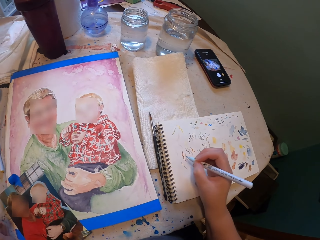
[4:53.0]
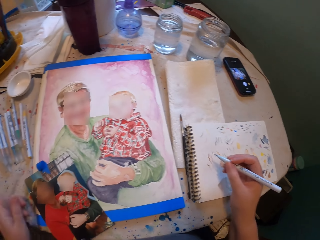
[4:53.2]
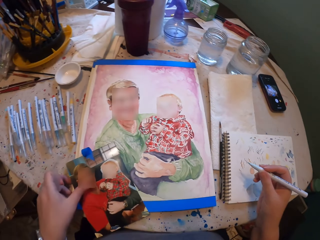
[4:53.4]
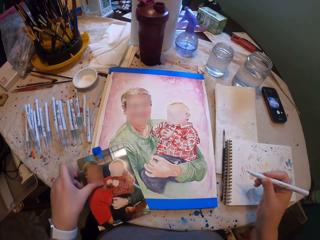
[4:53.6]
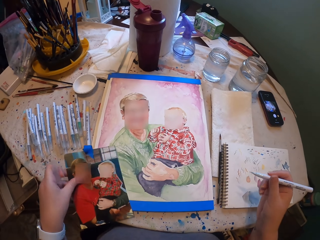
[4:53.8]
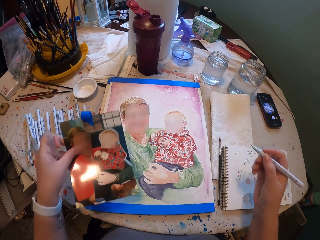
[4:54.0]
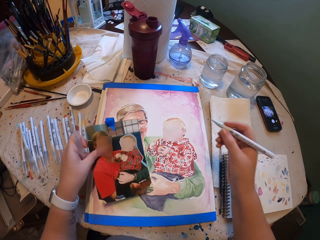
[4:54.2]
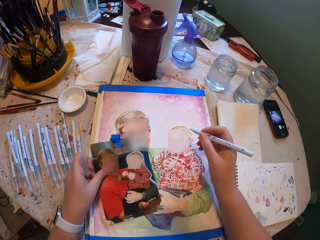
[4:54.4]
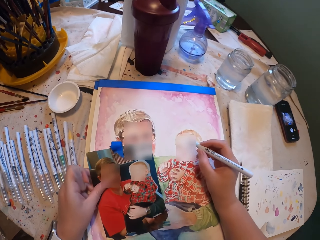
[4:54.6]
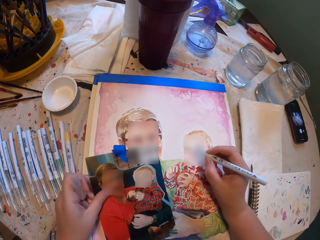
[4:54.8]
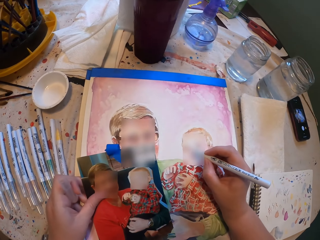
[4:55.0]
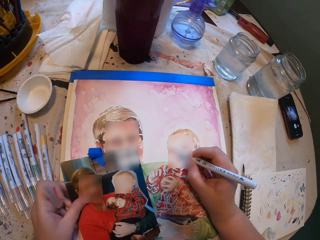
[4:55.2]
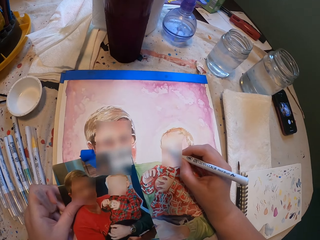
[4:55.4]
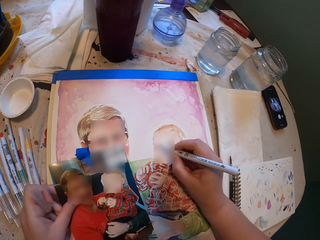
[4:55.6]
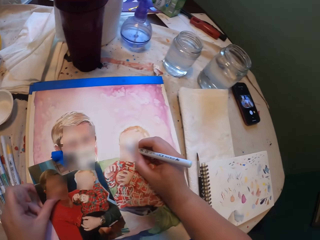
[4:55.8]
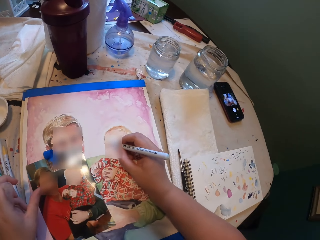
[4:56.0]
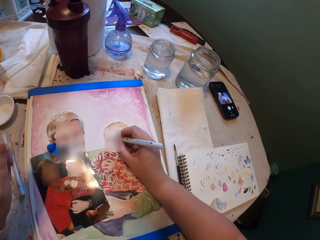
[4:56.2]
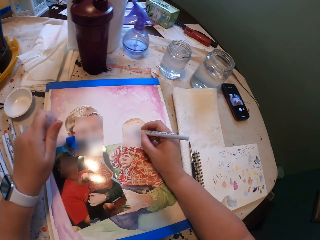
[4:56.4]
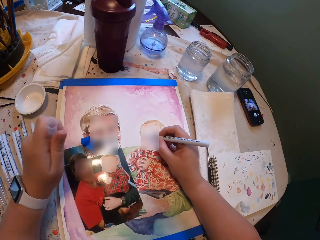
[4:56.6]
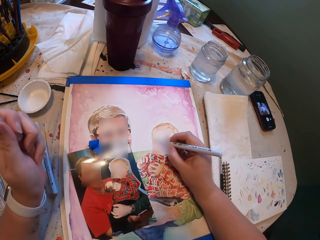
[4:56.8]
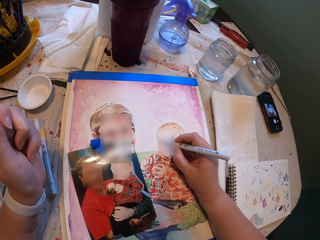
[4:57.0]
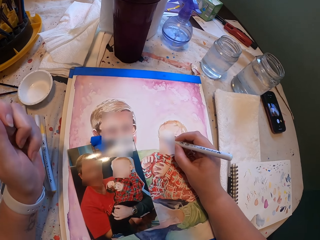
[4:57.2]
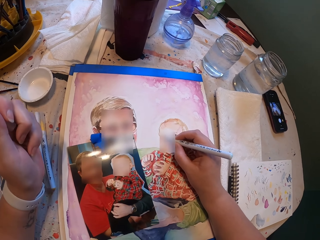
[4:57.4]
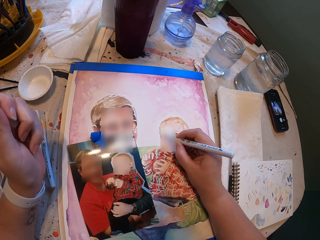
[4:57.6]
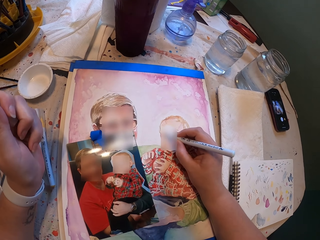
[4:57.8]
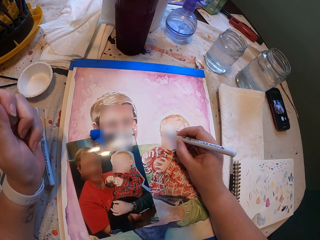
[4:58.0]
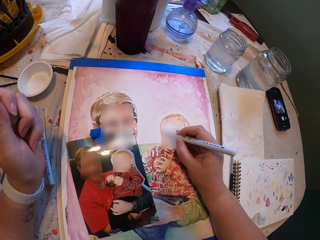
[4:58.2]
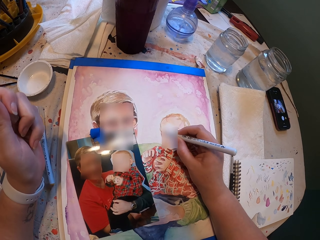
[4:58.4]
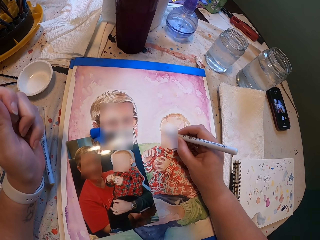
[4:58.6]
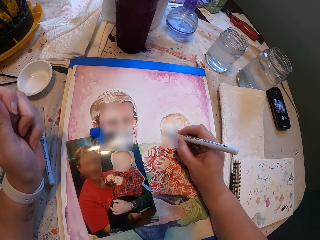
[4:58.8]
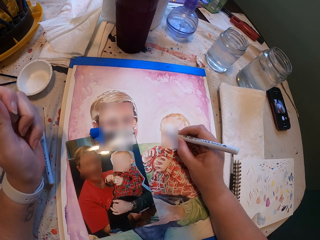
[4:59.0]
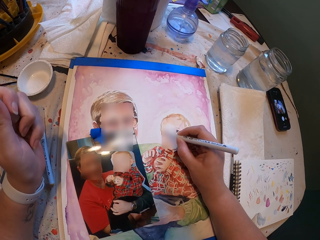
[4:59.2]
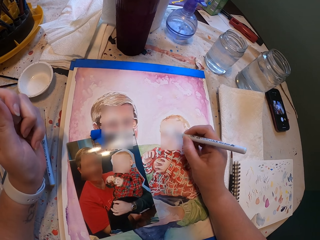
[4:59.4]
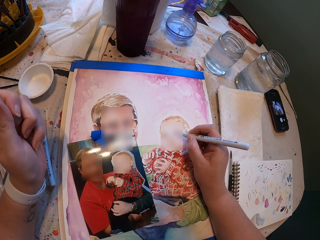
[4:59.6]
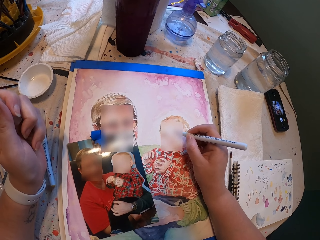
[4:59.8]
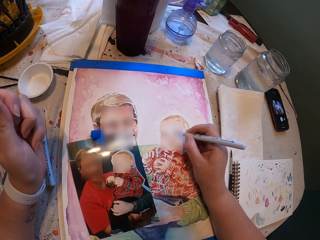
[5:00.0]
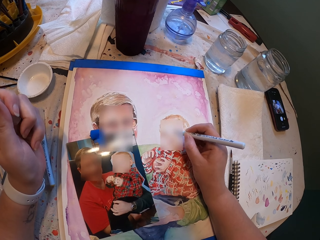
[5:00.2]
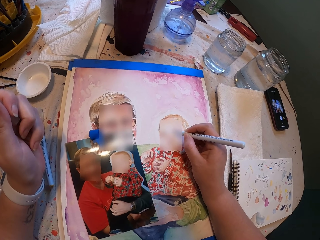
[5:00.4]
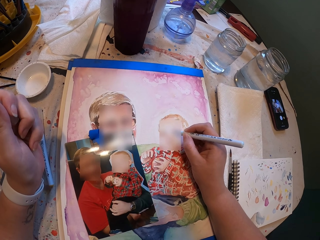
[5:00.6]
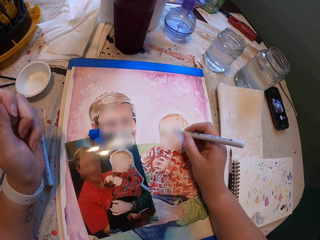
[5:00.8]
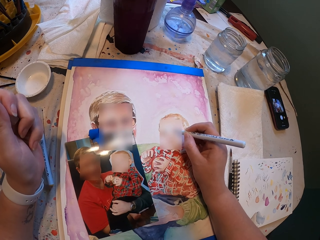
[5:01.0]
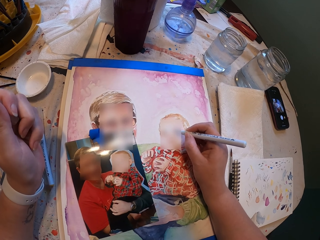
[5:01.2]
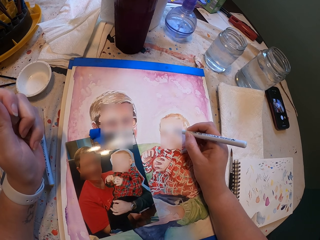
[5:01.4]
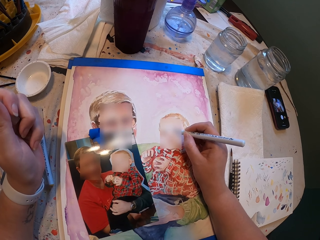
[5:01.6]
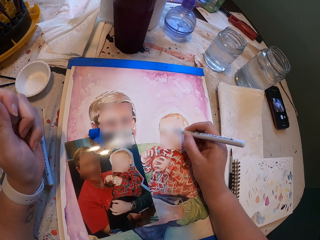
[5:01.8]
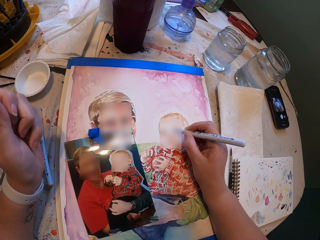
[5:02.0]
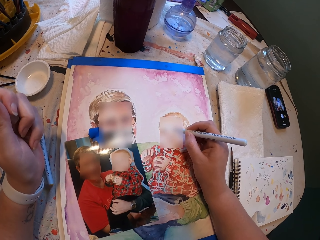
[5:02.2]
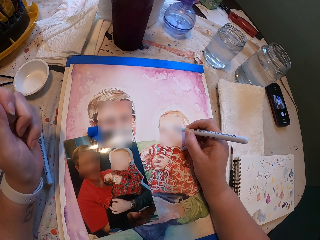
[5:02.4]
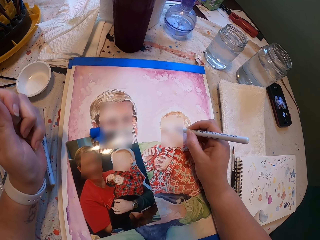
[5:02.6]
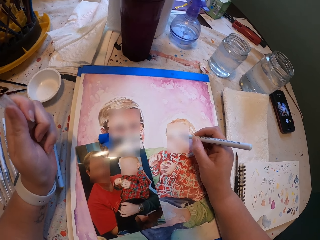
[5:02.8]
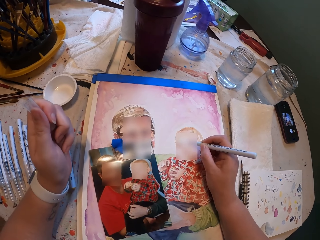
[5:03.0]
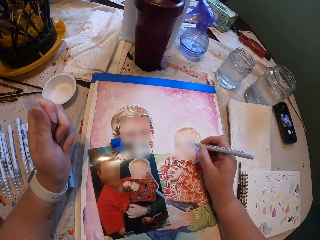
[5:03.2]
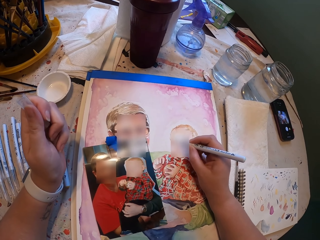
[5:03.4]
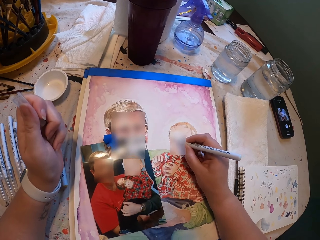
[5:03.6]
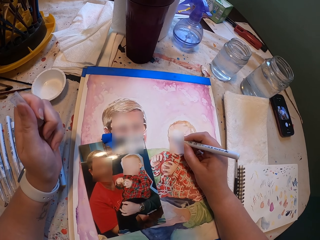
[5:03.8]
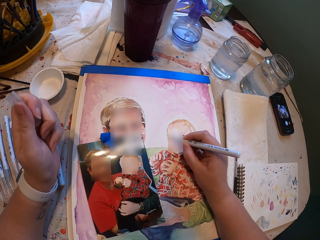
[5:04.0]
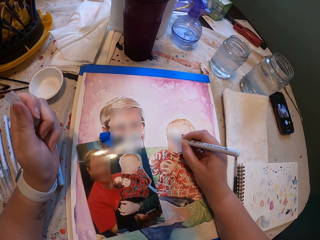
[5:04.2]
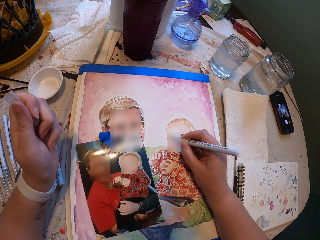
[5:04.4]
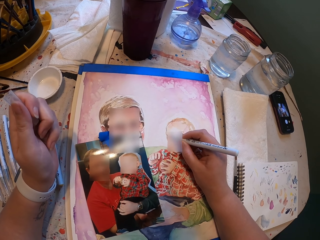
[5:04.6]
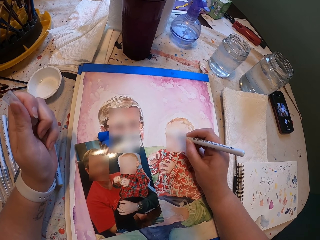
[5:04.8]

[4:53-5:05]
The camera wearer tests the pen on a book. They pick up the photo. They paint the picture. They place the picture on the drawing. They draw.

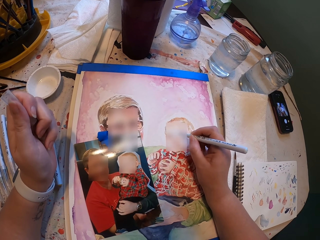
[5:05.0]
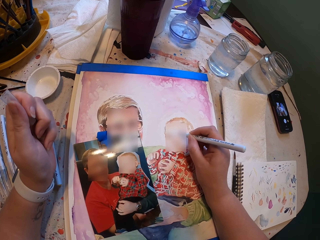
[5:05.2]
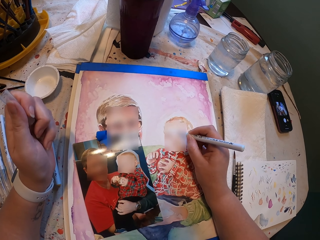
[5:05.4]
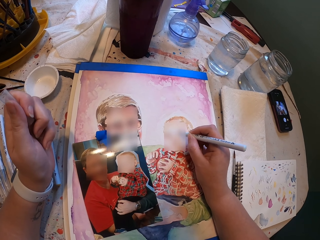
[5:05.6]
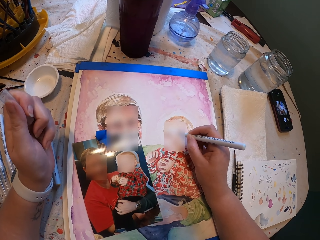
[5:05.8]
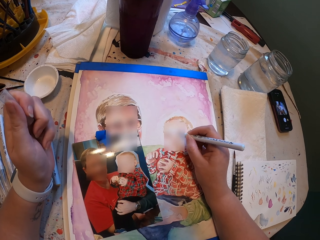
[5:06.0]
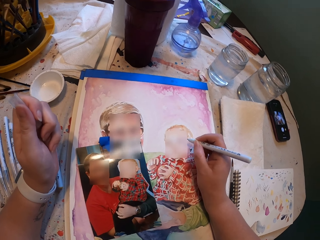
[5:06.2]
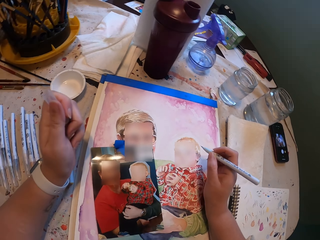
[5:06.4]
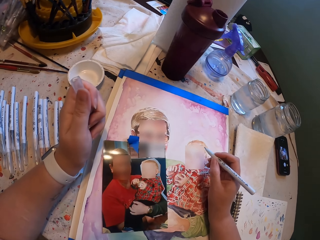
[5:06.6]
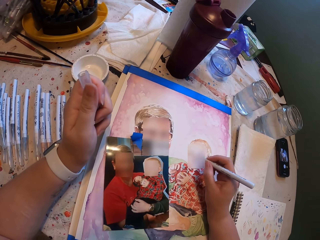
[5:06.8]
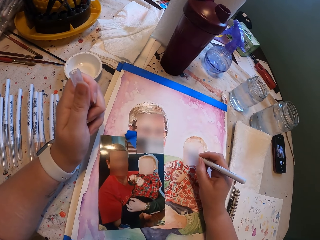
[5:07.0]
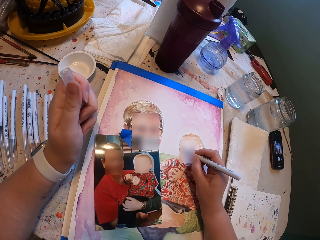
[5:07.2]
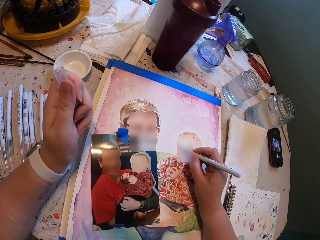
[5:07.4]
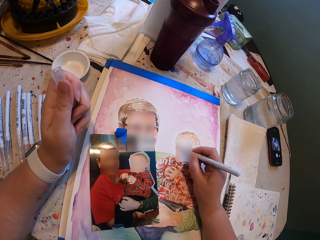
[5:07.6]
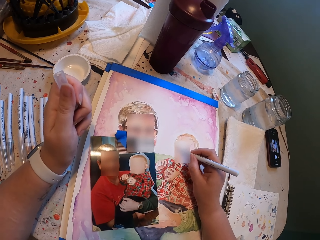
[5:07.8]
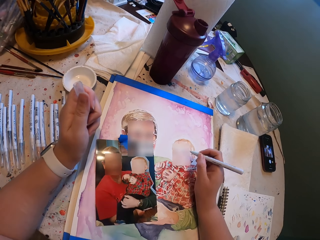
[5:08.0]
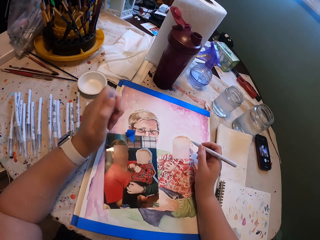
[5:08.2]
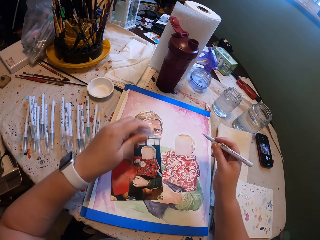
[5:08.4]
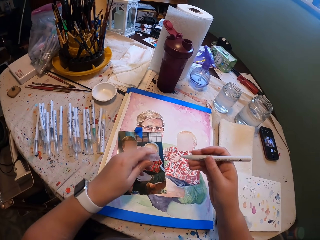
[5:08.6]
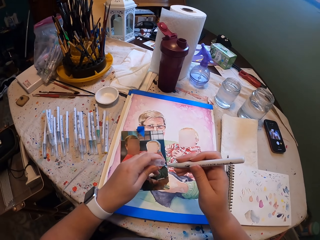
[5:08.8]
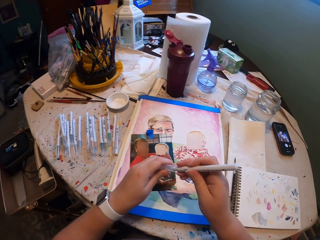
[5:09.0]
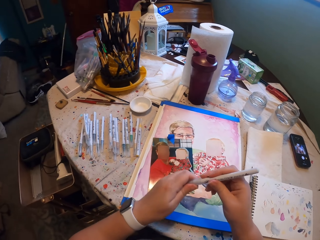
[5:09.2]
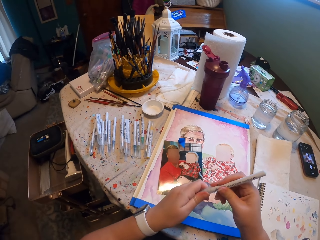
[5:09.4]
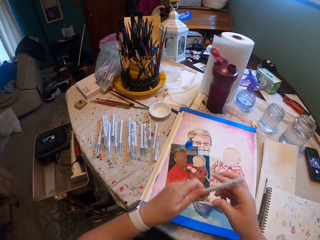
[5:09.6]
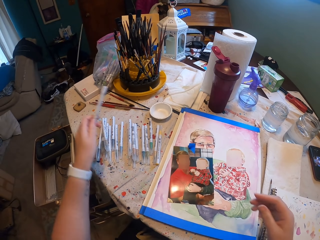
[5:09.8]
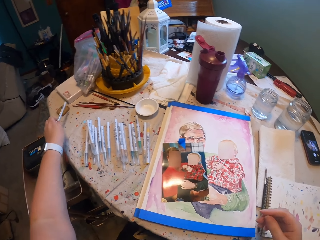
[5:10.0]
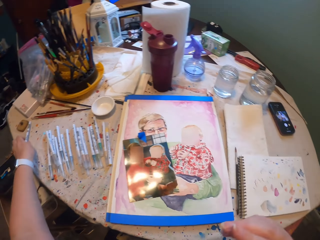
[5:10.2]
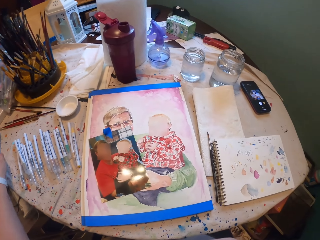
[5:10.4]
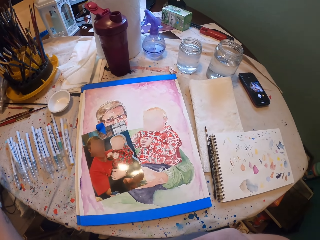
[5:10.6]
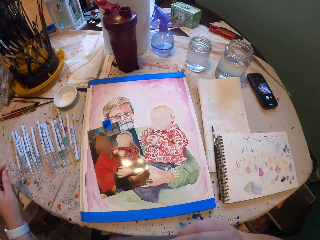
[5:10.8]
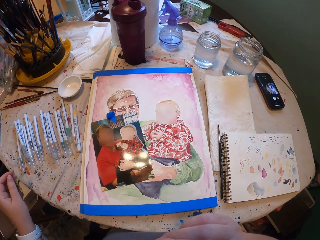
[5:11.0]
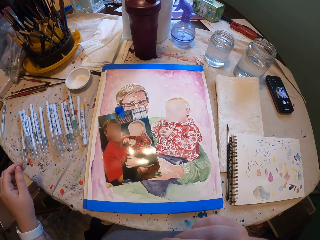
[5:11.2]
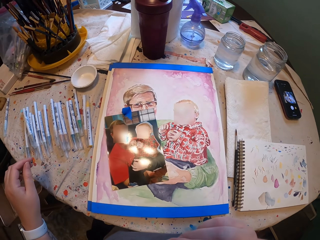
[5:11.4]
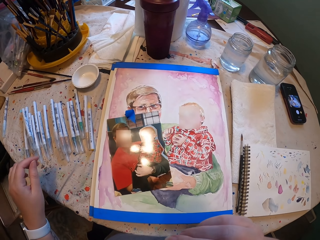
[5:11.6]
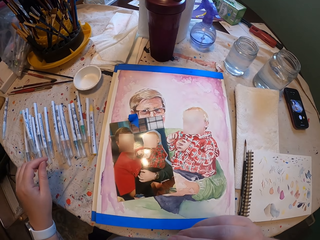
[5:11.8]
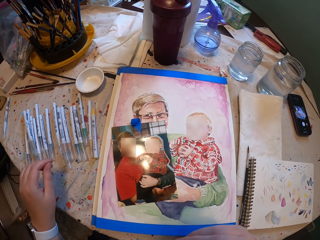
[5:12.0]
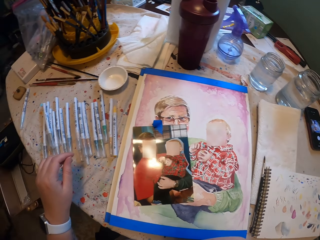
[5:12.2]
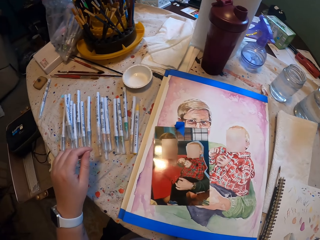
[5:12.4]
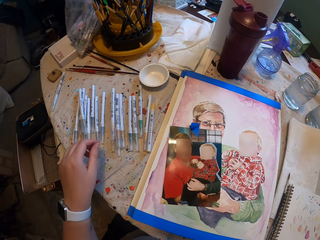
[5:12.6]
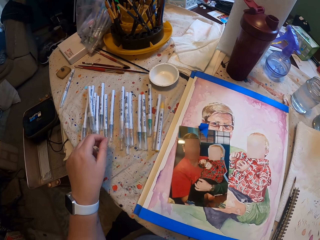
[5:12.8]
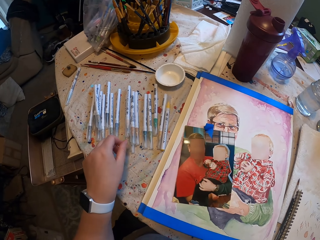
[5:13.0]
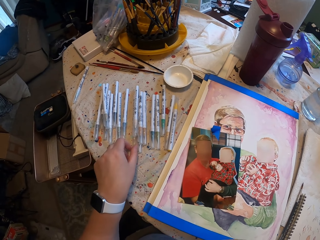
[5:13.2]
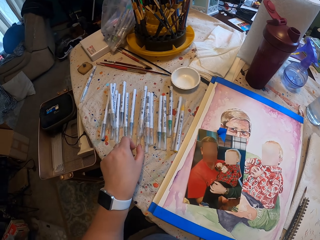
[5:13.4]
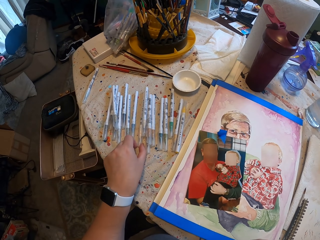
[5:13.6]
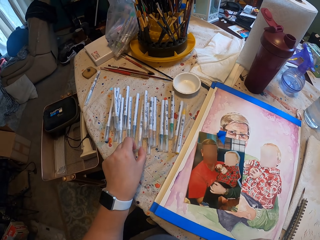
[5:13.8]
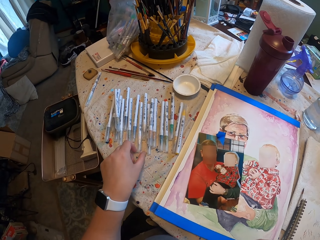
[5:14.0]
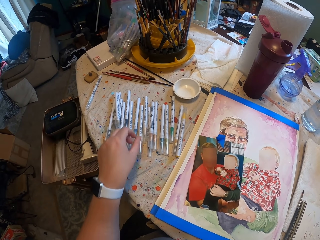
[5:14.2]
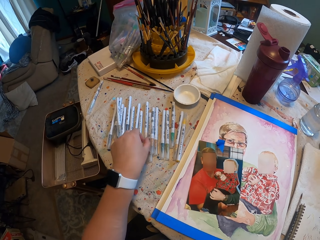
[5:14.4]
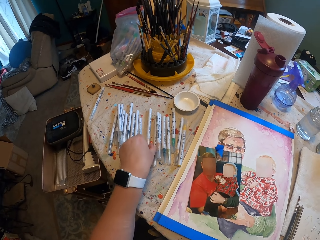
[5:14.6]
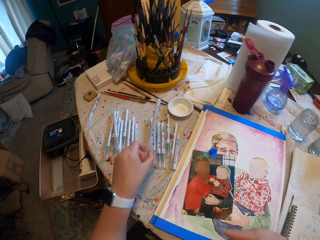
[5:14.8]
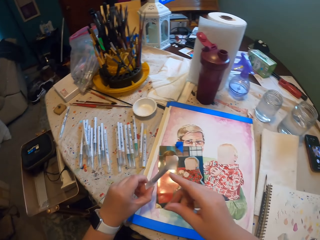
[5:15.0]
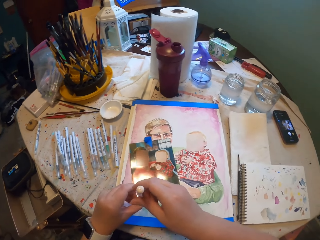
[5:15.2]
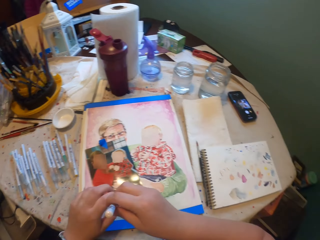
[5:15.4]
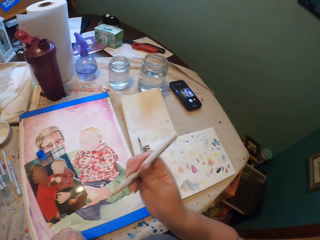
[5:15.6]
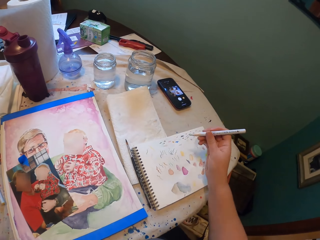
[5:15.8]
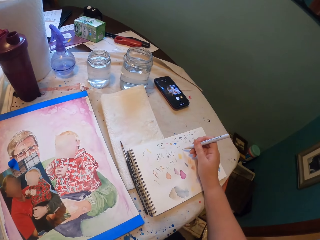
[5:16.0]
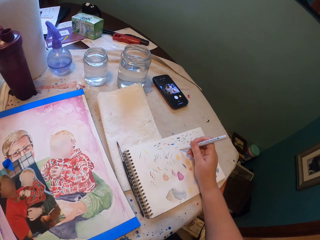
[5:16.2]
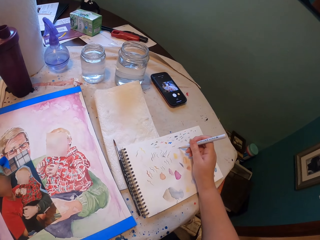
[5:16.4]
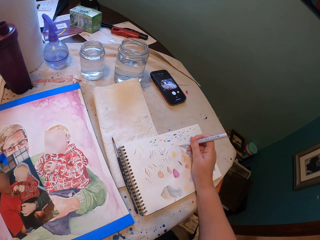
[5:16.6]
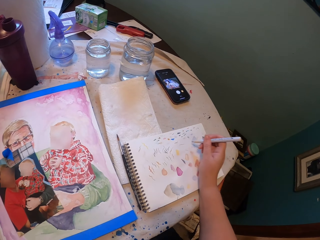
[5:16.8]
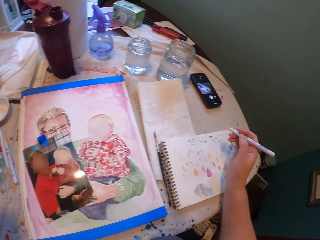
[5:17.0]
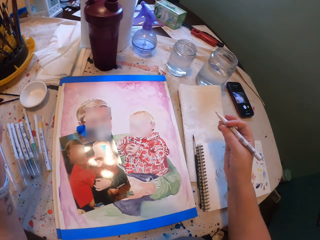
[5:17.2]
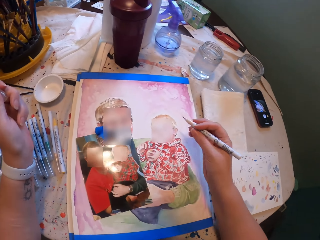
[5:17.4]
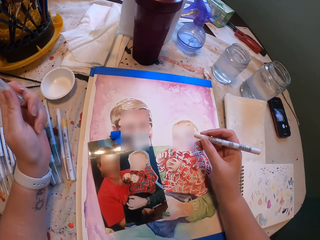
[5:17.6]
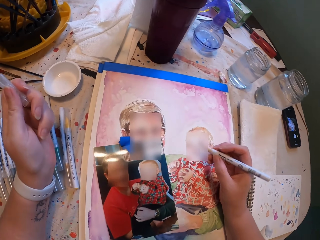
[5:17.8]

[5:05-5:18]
The camera wearer closes the pen with a lid. They place the pen on the table. They pick up a pen on the table. They open the colour. They test the pen on a book.
